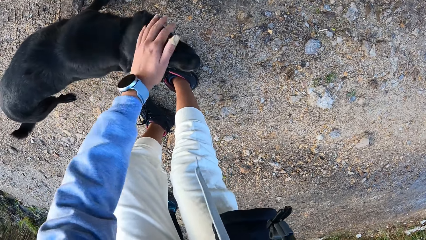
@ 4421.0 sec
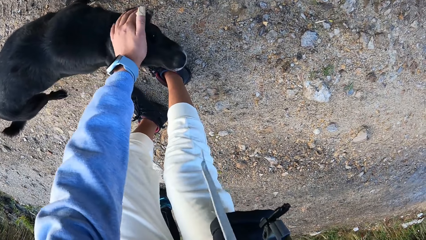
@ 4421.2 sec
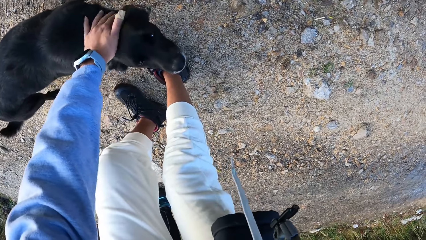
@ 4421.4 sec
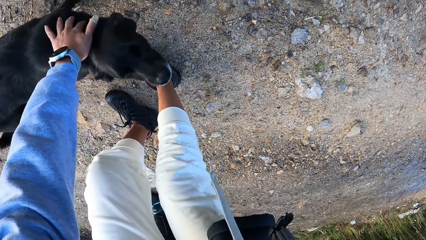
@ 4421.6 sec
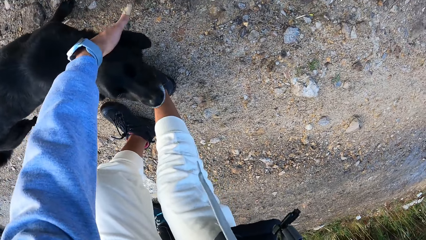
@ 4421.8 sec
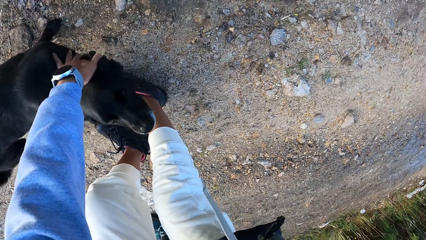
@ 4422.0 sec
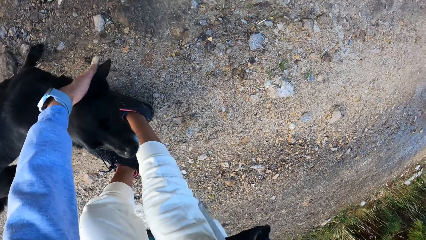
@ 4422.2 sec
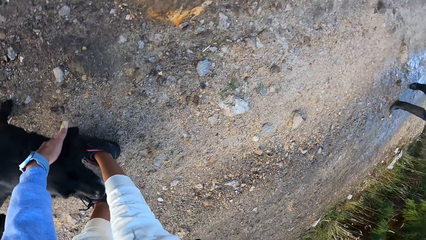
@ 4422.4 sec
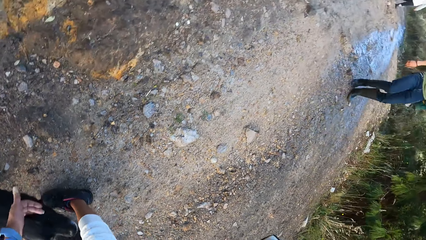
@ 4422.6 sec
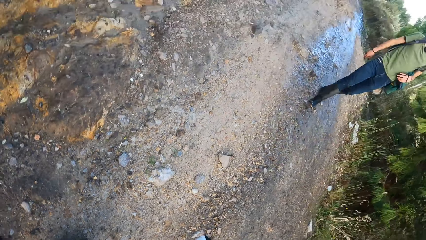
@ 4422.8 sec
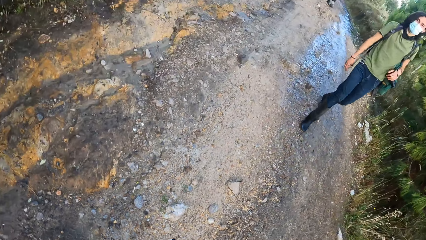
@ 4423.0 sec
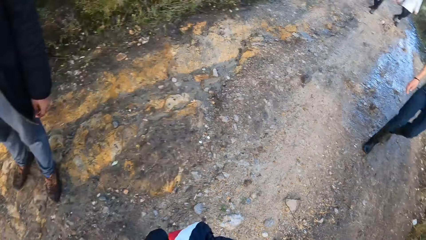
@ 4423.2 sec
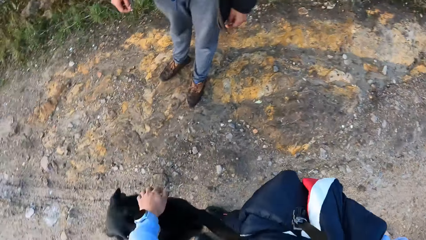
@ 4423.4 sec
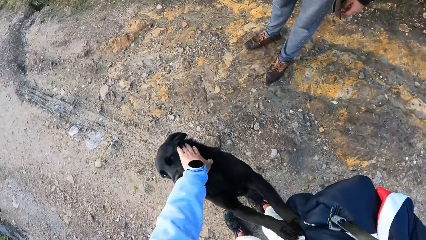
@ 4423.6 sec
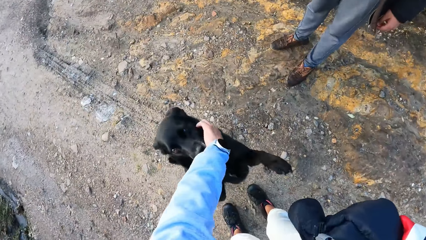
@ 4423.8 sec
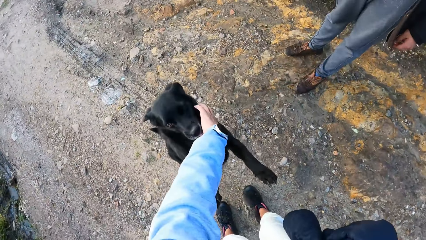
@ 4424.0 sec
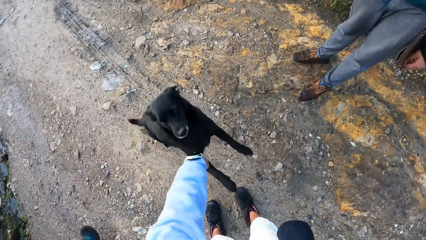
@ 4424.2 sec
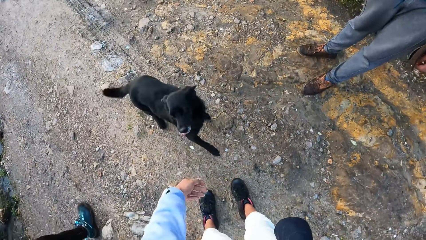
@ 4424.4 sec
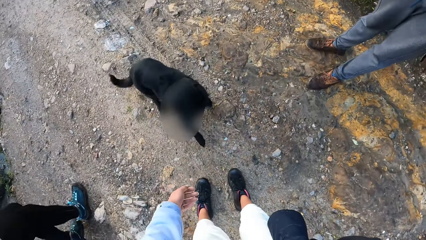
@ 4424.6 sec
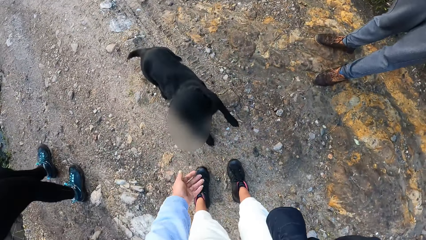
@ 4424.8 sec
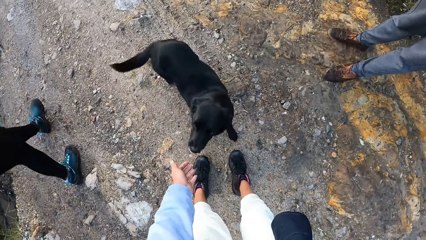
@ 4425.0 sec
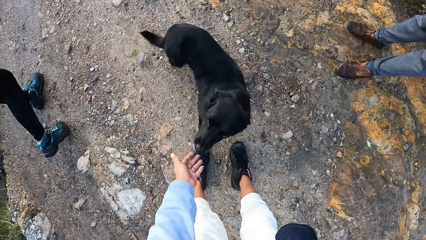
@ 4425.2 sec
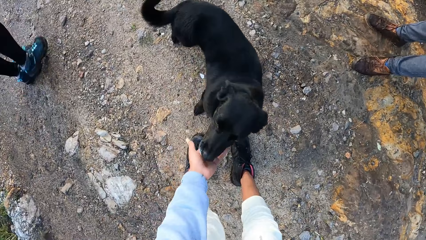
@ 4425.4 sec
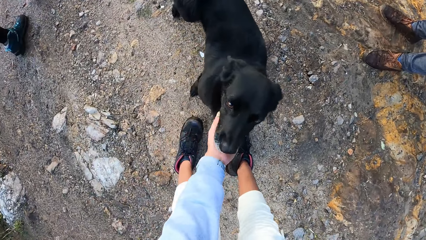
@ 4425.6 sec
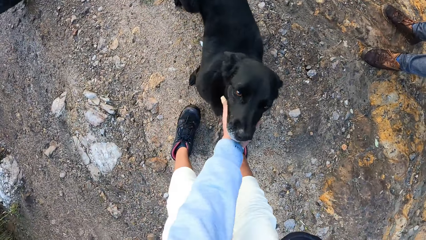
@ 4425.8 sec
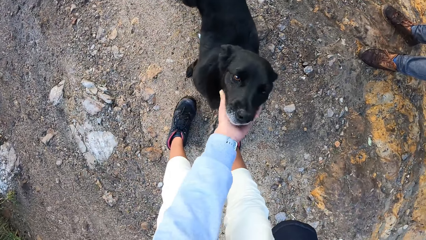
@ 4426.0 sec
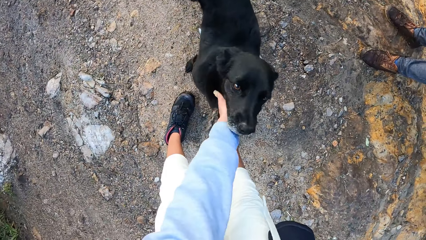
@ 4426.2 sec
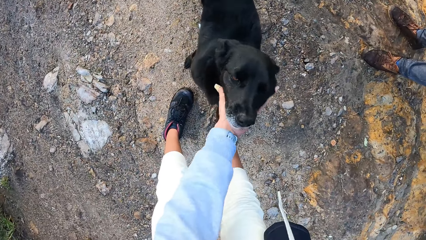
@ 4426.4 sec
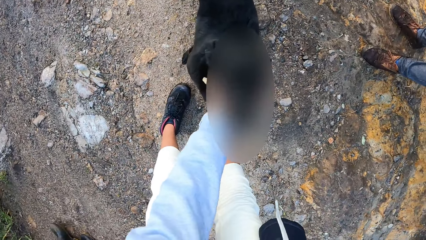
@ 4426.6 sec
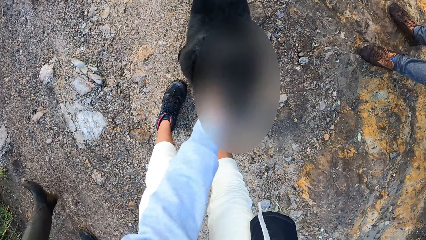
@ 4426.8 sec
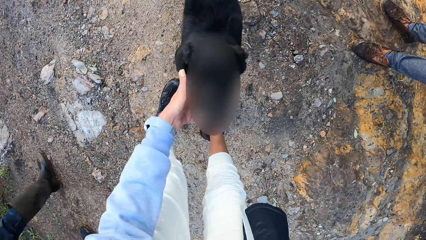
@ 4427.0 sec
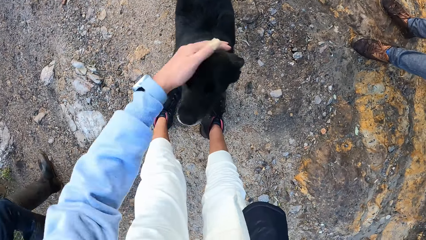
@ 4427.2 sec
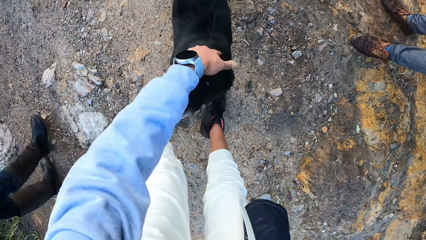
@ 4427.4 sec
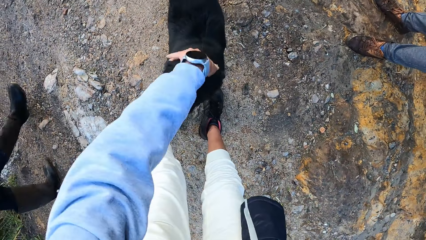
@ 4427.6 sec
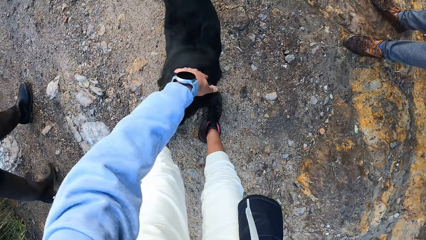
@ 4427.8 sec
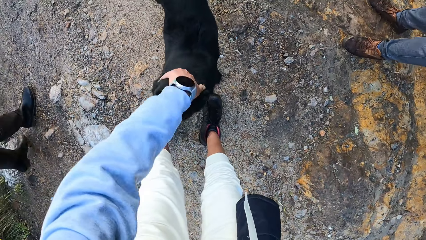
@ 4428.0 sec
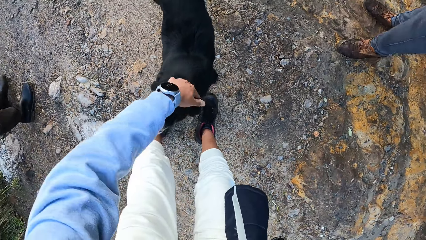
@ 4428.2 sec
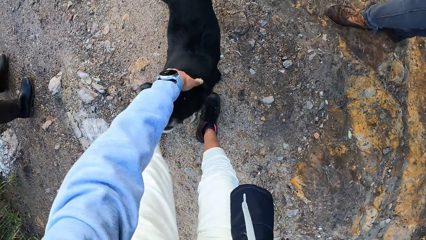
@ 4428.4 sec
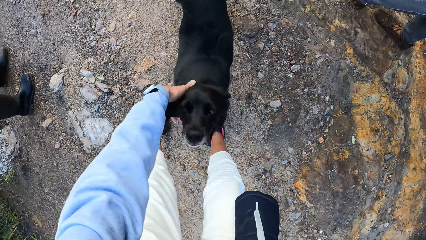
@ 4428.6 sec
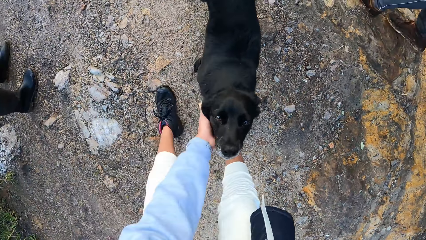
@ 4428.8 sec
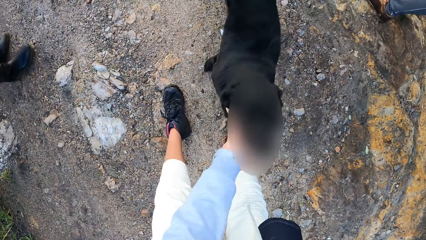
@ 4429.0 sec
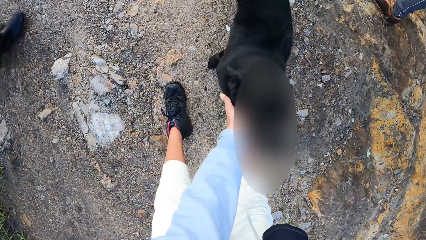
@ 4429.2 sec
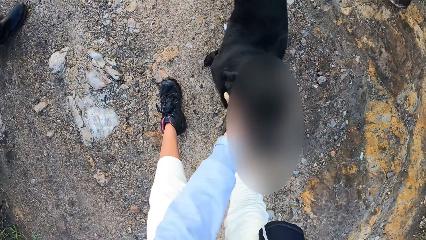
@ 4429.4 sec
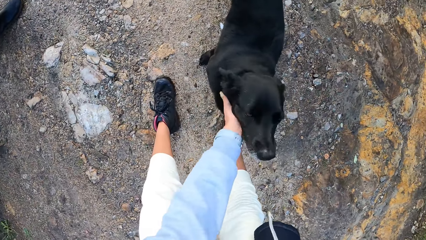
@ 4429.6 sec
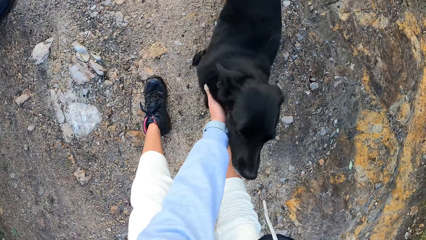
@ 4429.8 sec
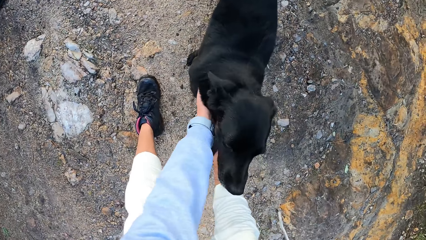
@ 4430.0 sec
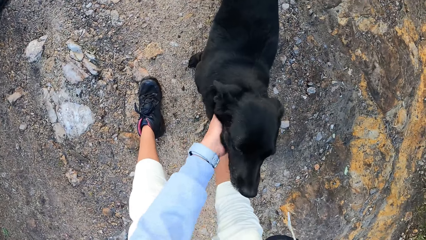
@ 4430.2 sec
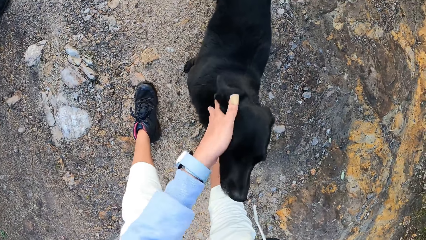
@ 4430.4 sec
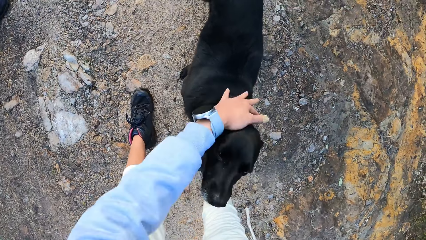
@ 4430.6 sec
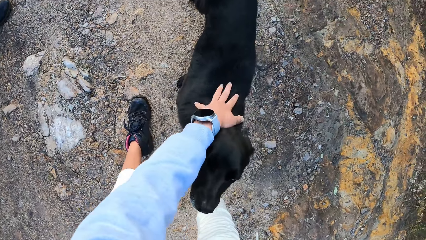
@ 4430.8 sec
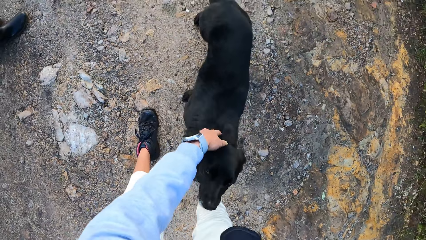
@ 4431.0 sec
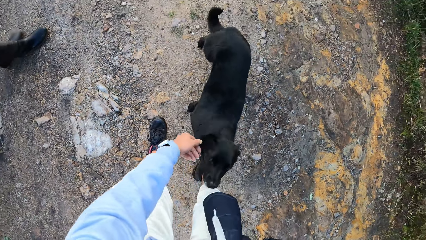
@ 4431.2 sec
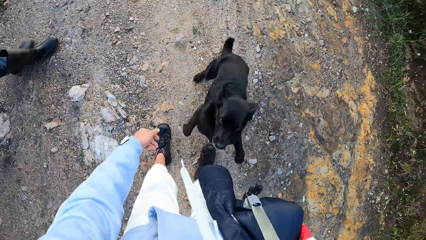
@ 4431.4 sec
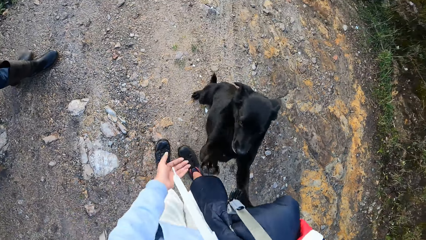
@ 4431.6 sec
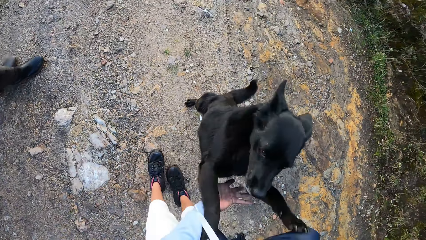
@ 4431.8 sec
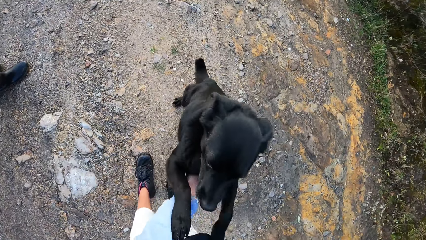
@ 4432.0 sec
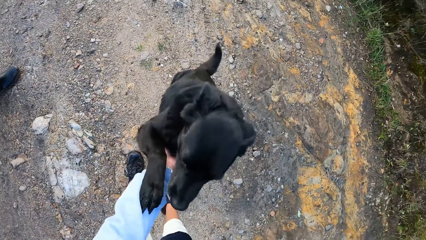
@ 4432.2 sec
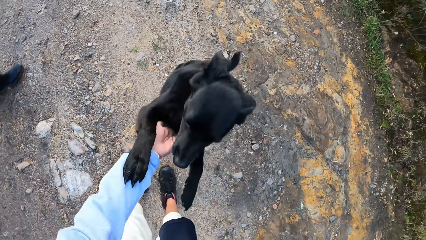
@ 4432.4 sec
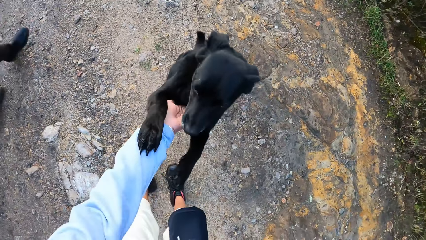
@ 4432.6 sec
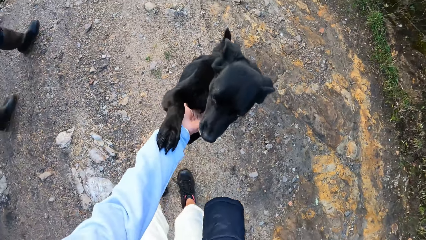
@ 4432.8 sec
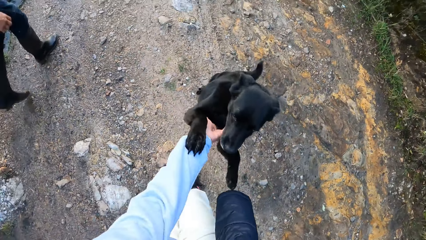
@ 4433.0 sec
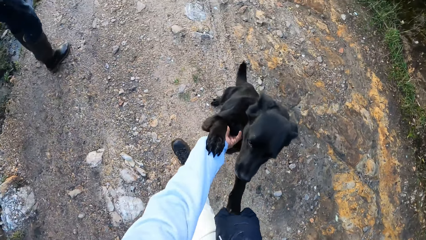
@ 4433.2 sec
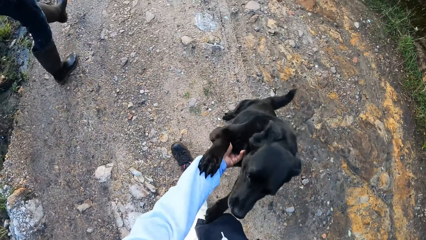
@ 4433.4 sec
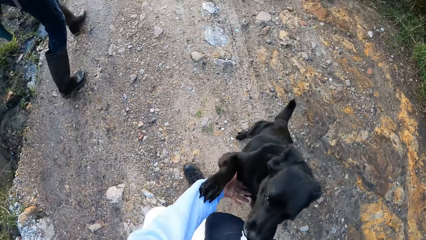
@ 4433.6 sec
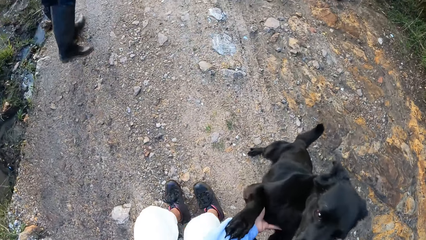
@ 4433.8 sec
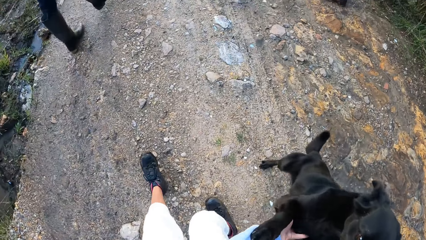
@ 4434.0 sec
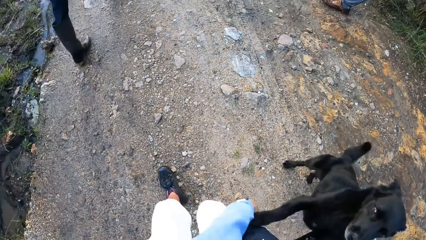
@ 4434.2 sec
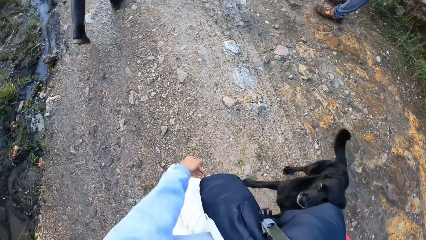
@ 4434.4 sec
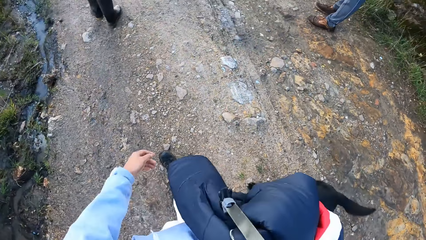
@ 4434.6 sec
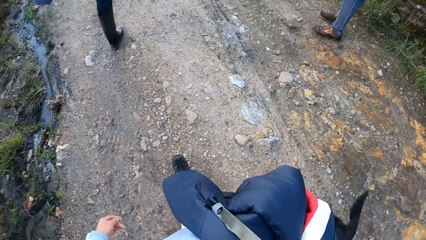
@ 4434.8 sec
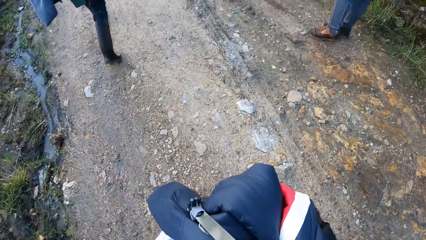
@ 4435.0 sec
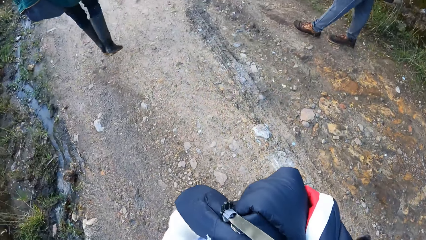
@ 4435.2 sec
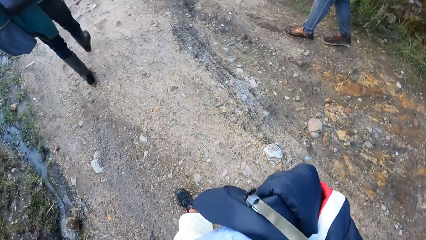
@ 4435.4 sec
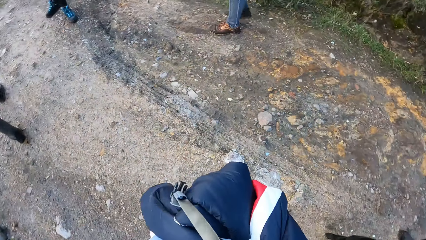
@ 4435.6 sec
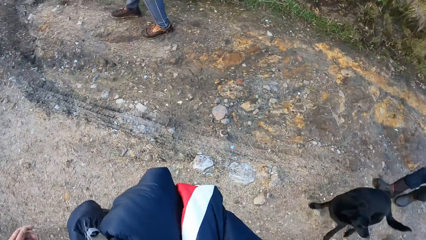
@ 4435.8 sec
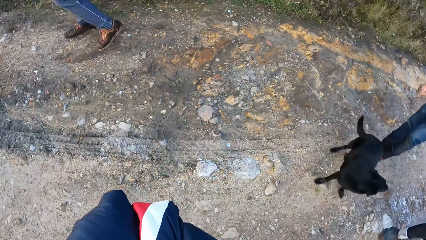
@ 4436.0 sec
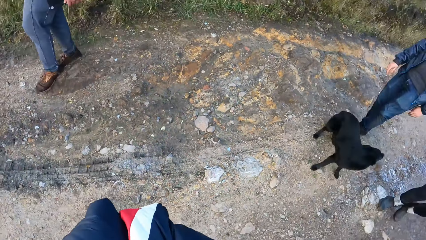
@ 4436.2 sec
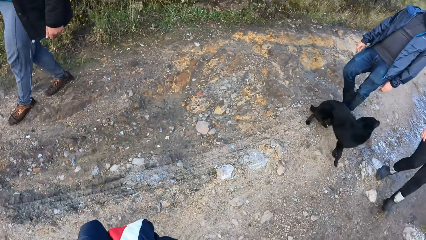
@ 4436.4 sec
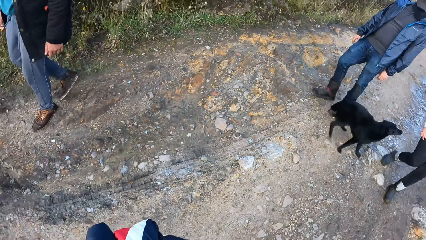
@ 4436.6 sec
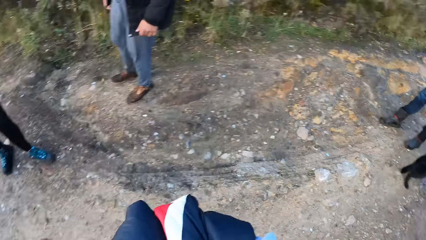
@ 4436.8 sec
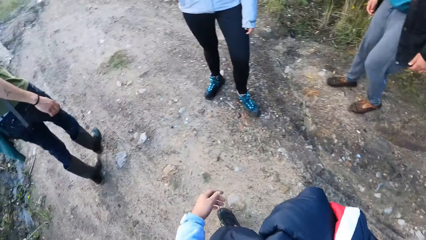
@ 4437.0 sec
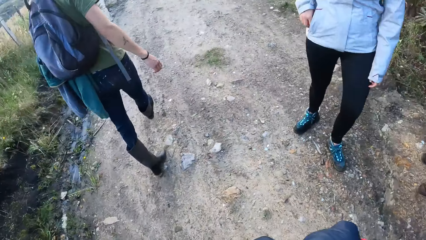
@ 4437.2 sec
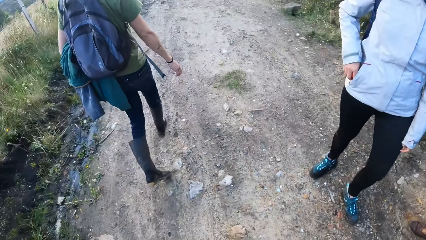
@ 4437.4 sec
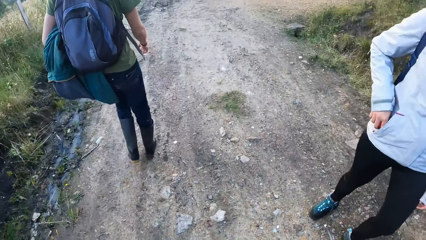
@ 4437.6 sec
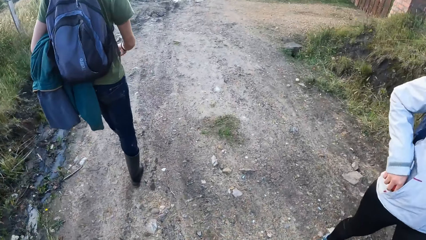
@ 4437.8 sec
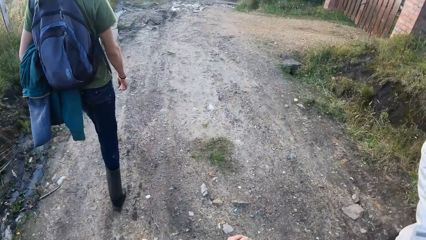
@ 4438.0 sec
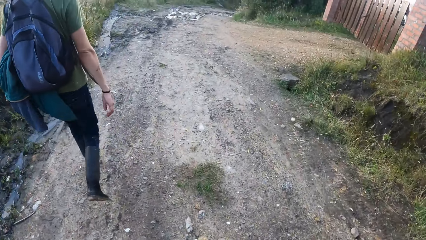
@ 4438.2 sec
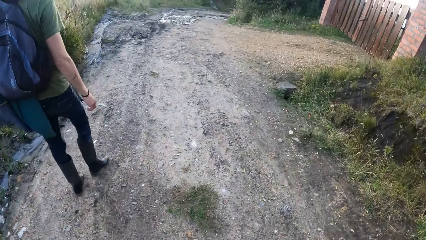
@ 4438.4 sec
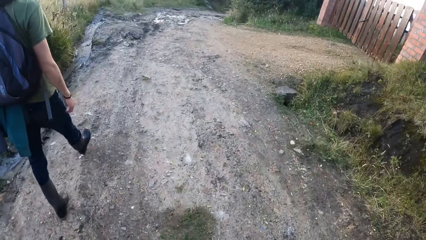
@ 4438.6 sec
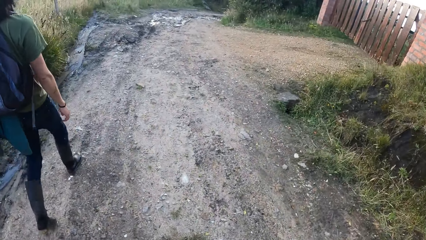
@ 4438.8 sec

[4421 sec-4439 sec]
The camera wearer looks around. They play with a dog. A person walks on the road. Another person stands on the road. The other person walks on the road. The camera wearer walks down the hill on the road.
